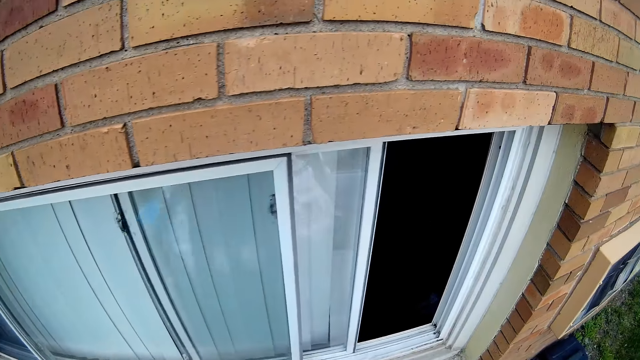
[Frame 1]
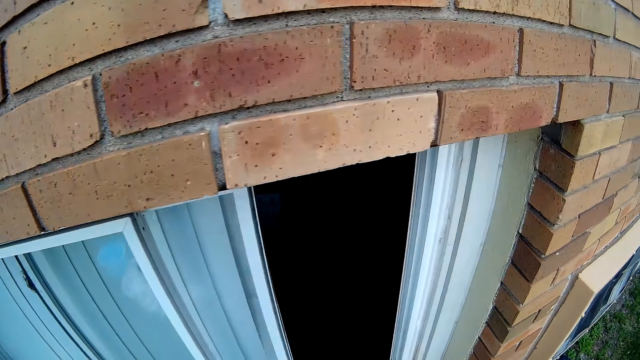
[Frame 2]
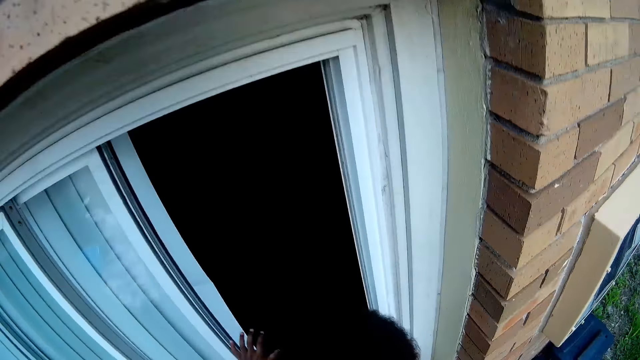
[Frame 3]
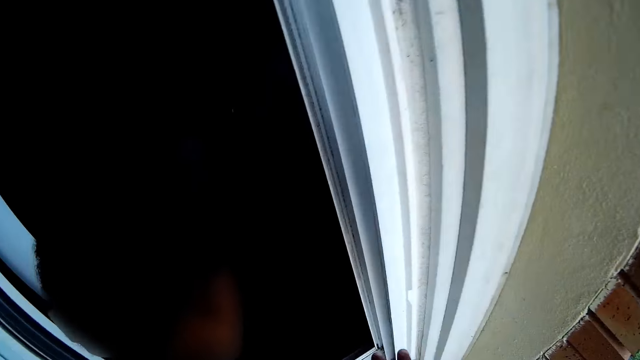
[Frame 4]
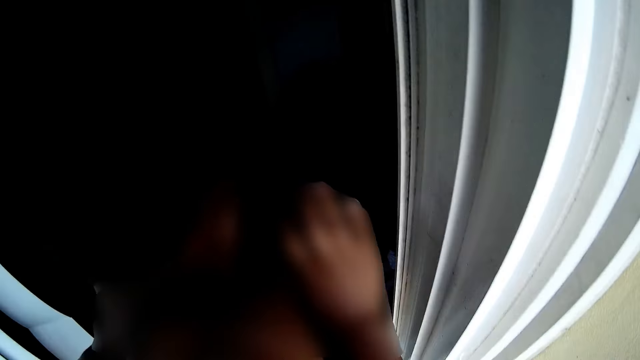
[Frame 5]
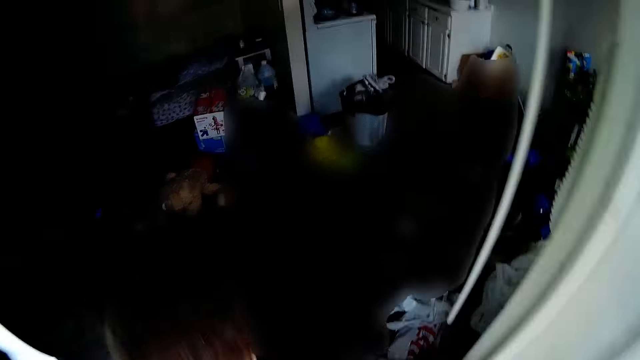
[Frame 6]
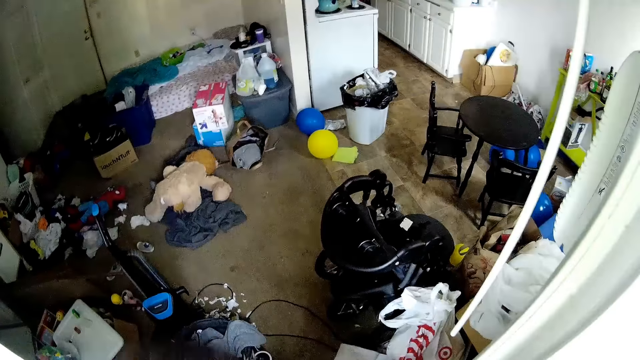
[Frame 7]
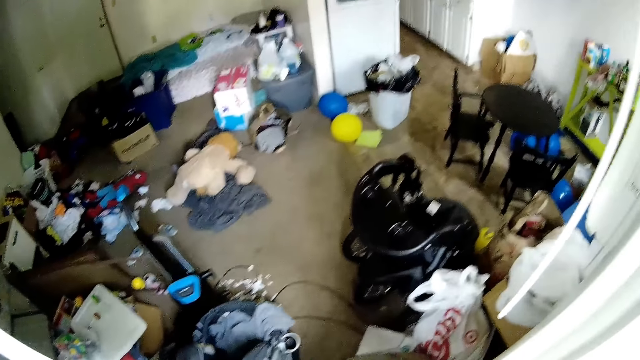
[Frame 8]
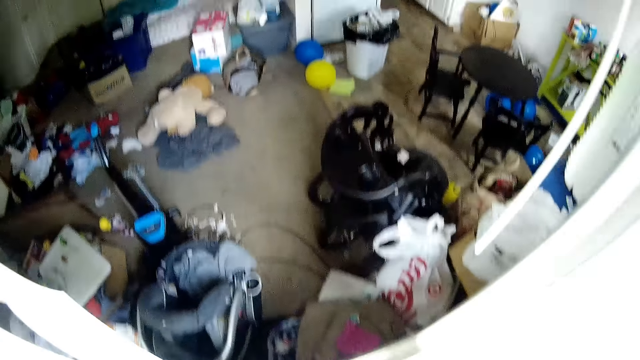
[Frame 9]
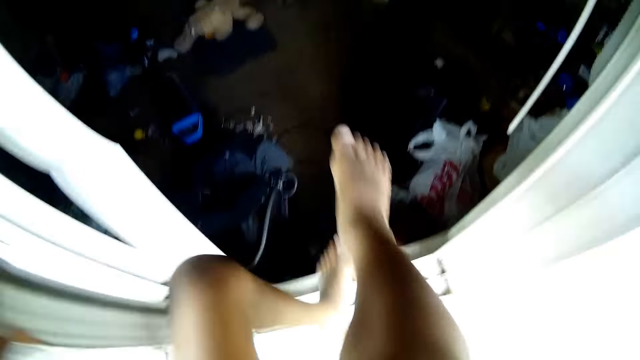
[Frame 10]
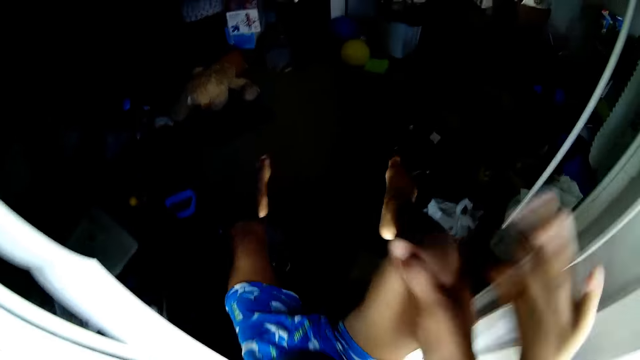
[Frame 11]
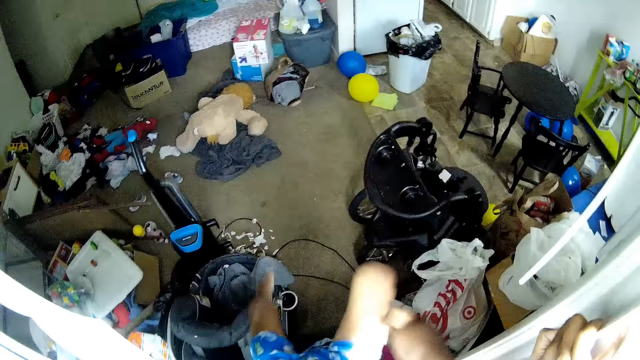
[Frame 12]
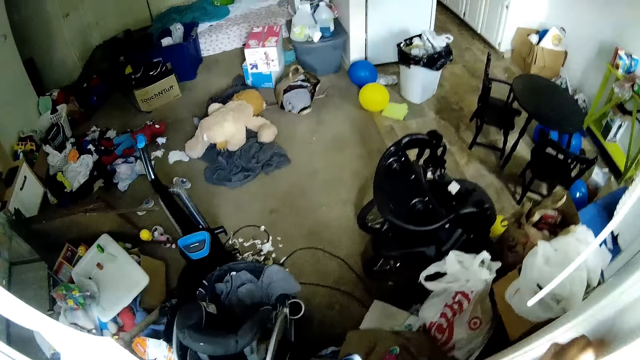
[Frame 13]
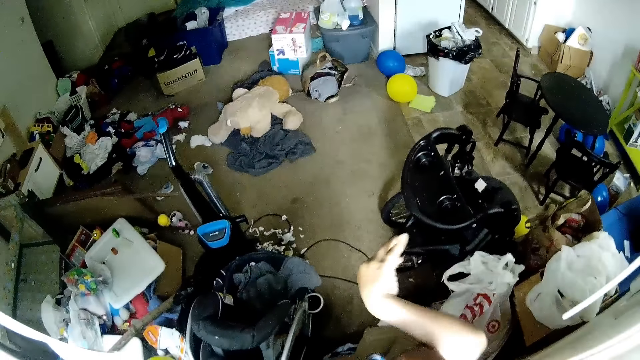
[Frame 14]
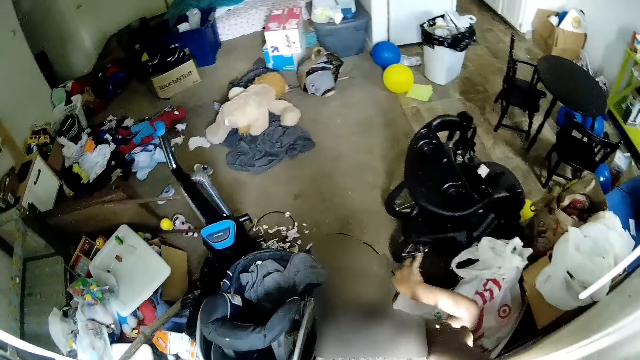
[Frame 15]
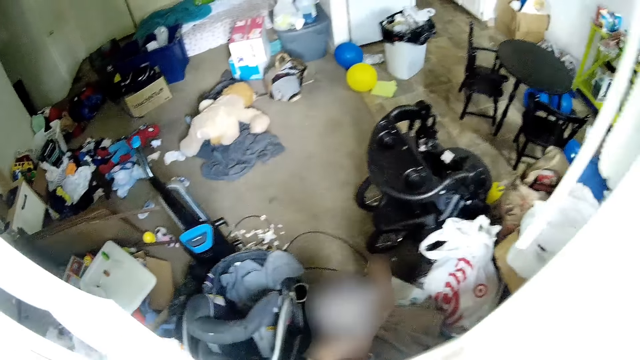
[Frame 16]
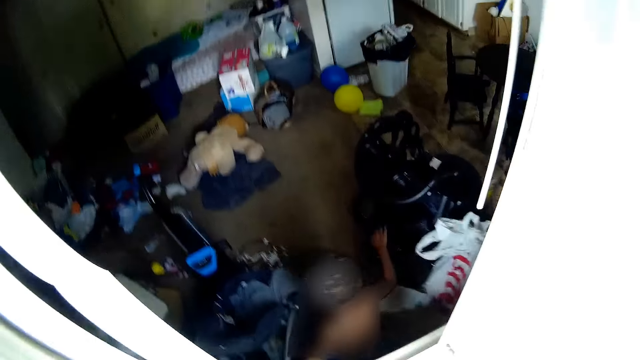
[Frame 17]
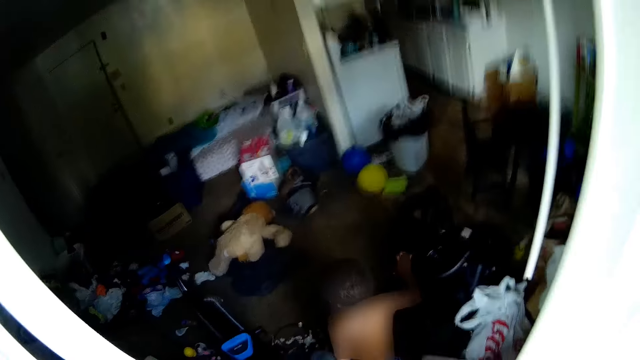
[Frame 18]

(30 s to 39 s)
The boy looks into the room through the window. The camera wearer carries the boy through the window. They carry the boy through the window into the room. The boy places his right hand on the frame of the window, takes his right hand off the window frame, and arrives at the room. The camera wearer interacts with the boy. The boy runs inside the room.

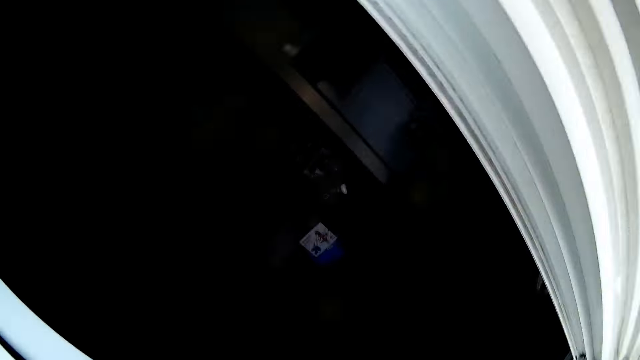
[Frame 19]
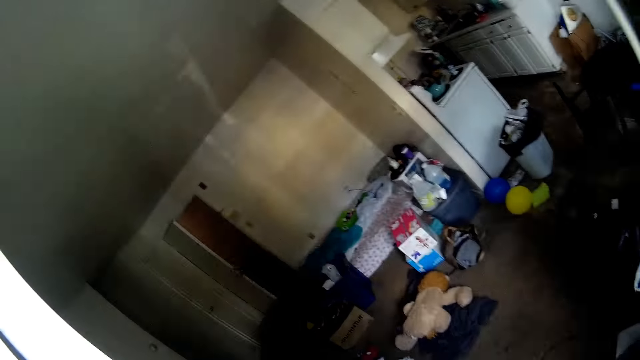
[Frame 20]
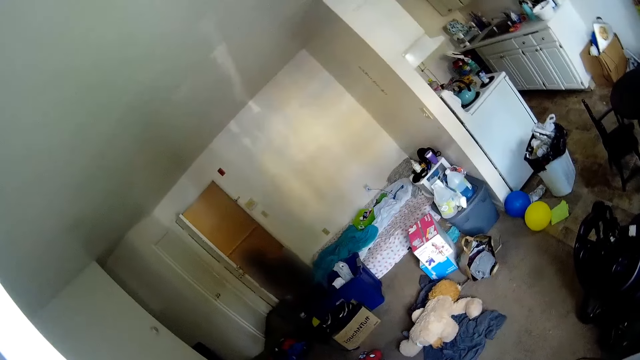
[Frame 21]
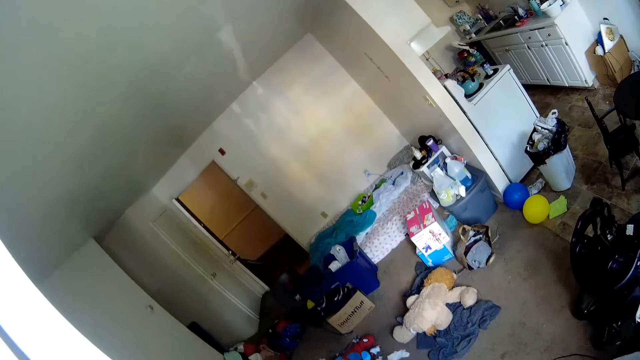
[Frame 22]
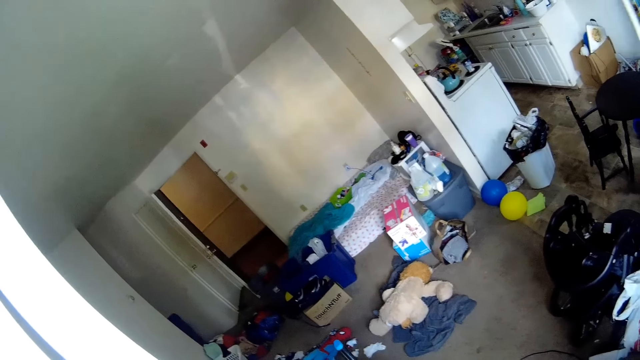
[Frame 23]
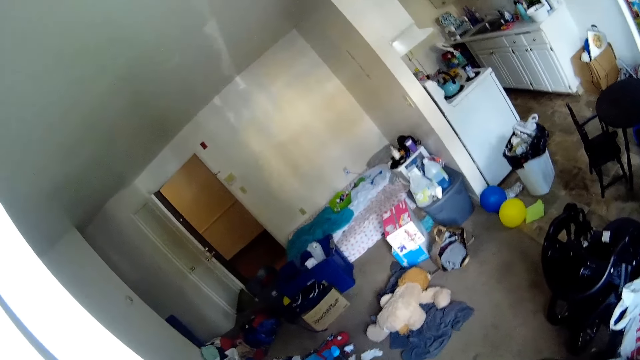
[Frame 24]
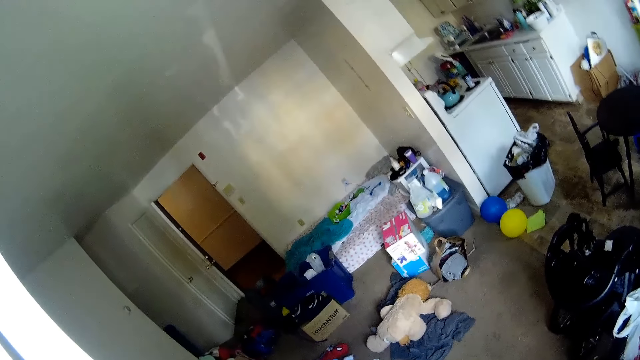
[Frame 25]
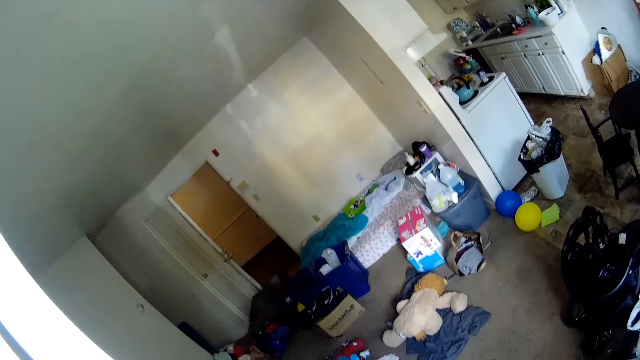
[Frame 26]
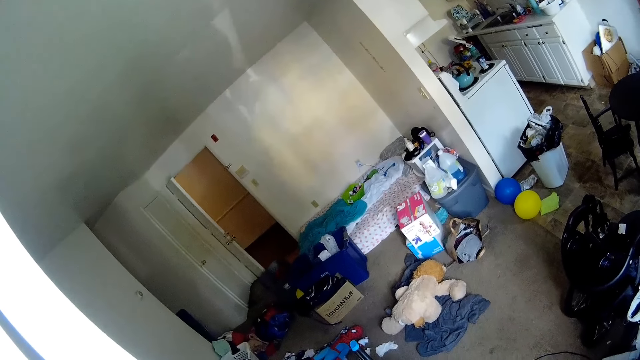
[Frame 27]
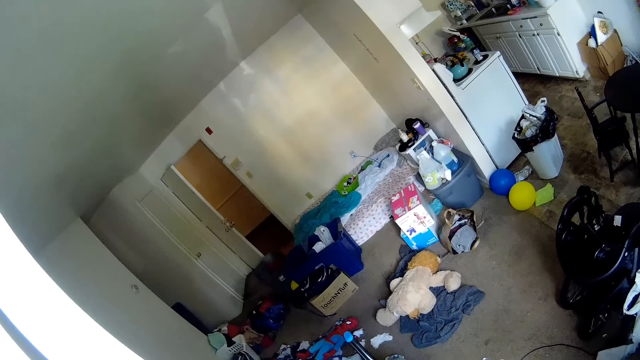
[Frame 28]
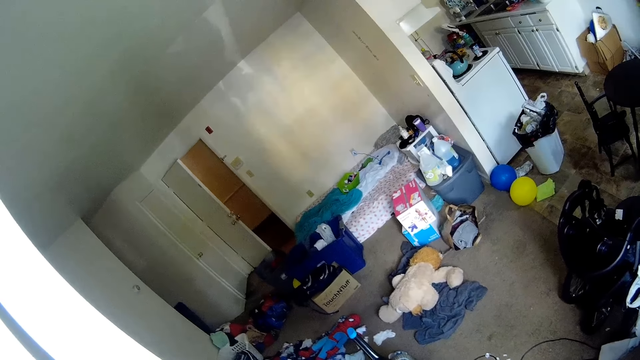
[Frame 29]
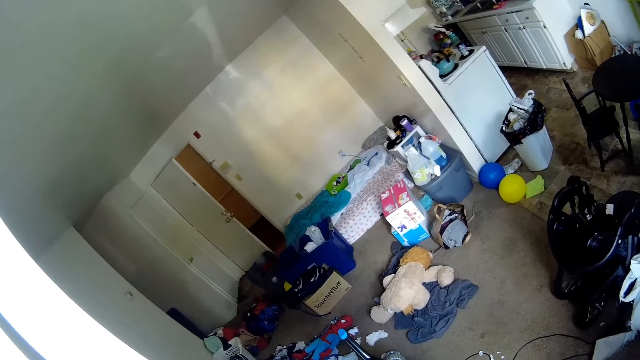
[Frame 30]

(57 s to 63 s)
The camera wearer looks into the room in the building beside the yard. They stand beside the window. The boy opens a door in the room with both hands. The camera wearer interacts with the boy.

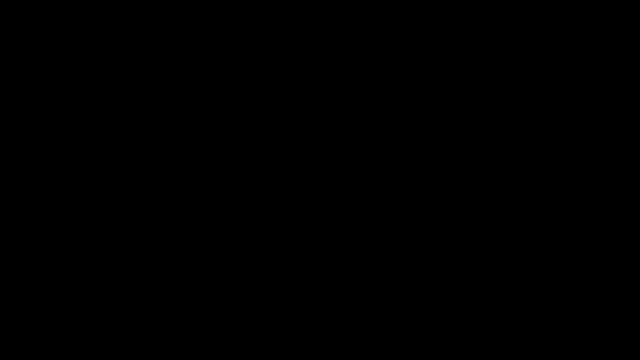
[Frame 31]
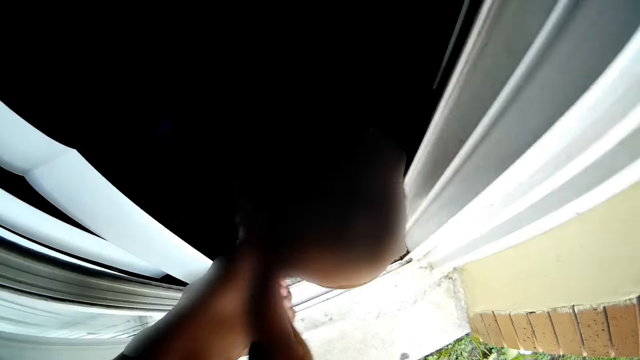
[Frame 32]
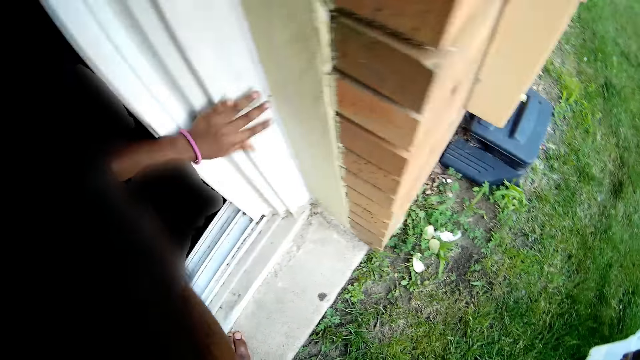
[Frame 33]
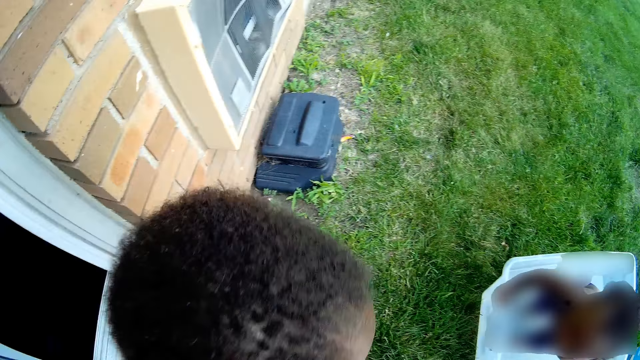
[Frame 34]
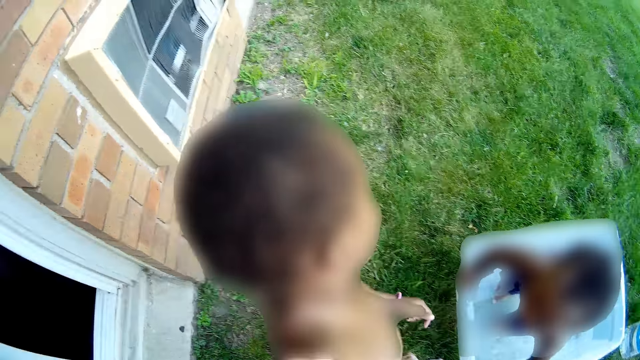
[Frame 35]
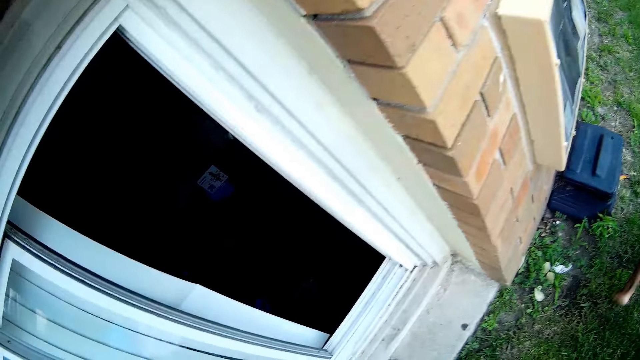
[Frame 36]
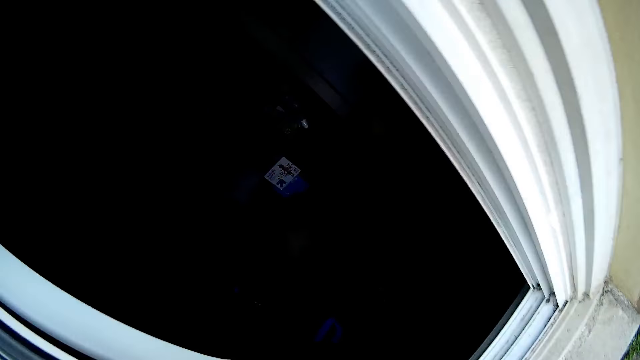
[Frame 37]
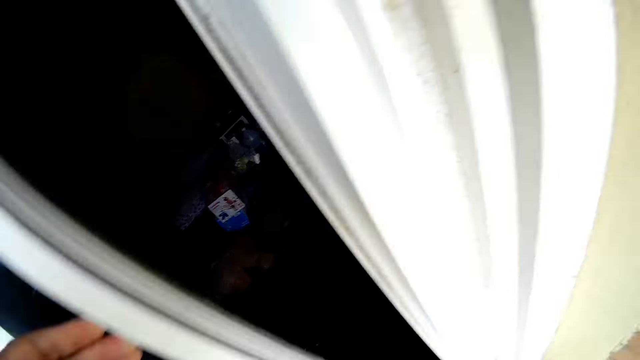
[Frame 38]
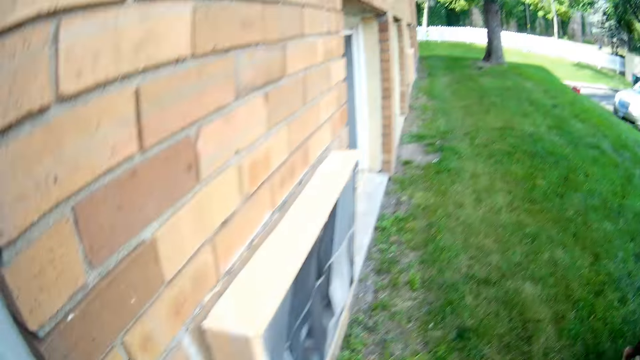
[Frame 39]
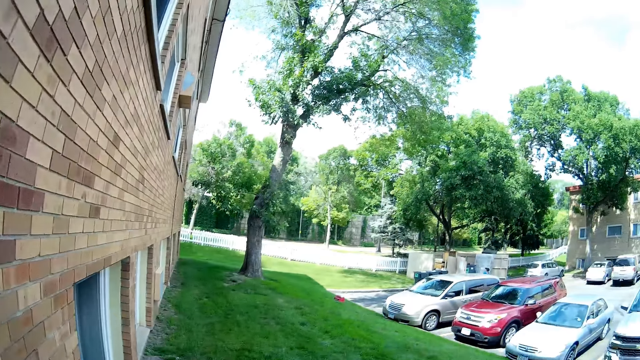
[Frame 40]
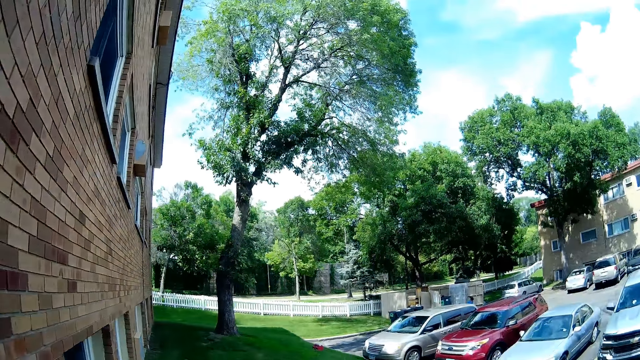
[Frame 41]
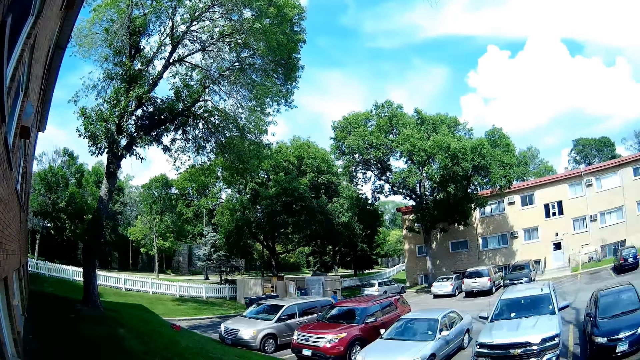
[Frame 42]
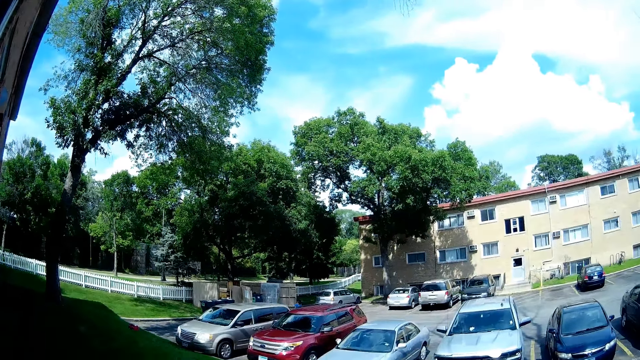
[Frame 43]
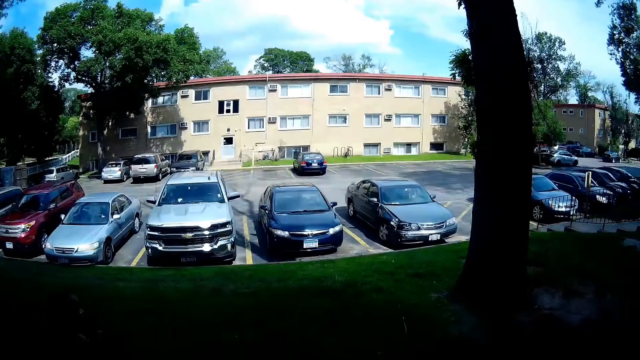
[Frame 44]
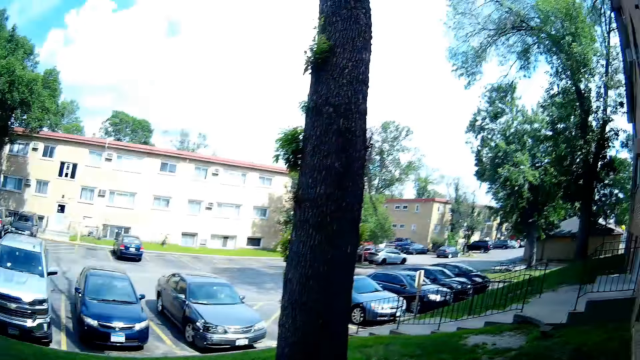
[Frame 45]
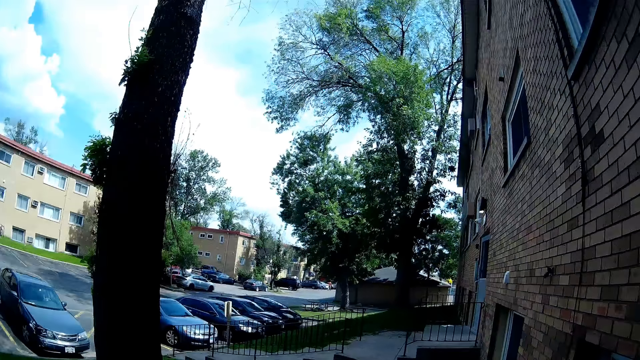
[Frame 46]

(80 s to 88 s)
The camera wearer pulls the boy from the window. They place the boy on the yard with both hands. They shut the window of the room with both hands. They look around the parking lot beside the yard.
